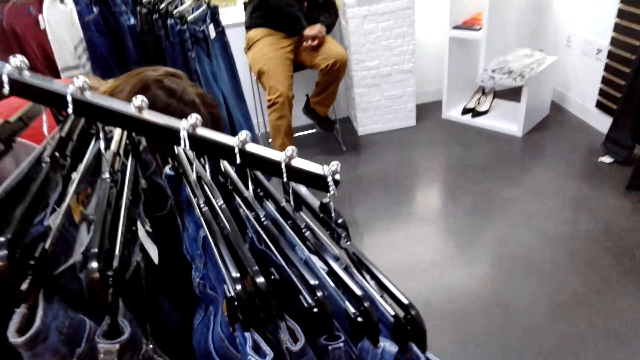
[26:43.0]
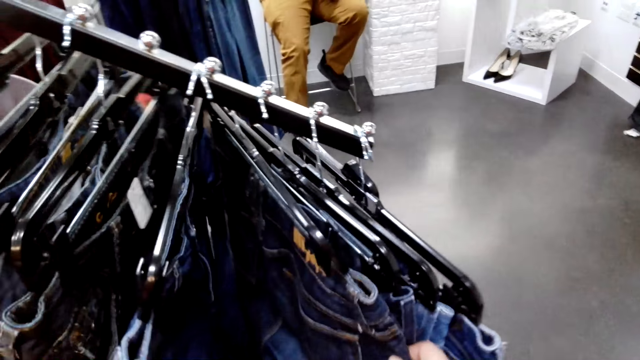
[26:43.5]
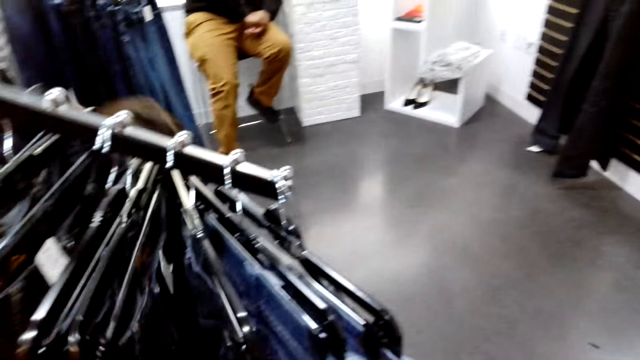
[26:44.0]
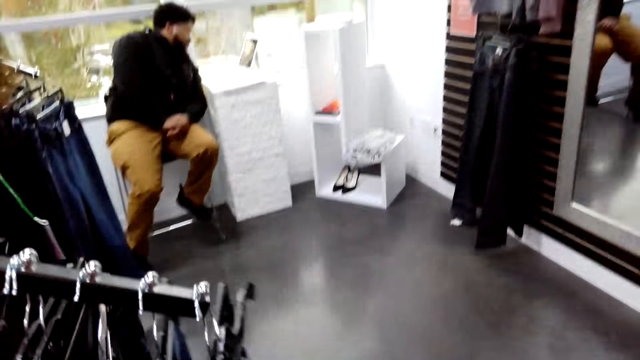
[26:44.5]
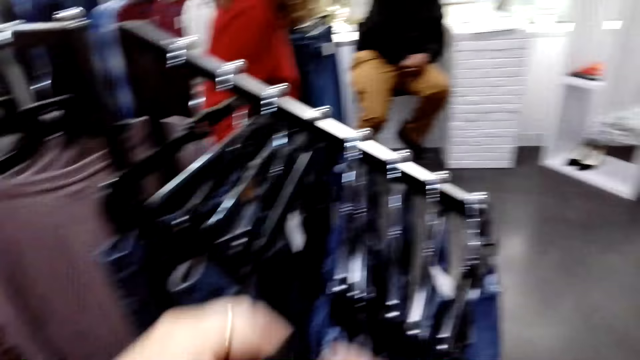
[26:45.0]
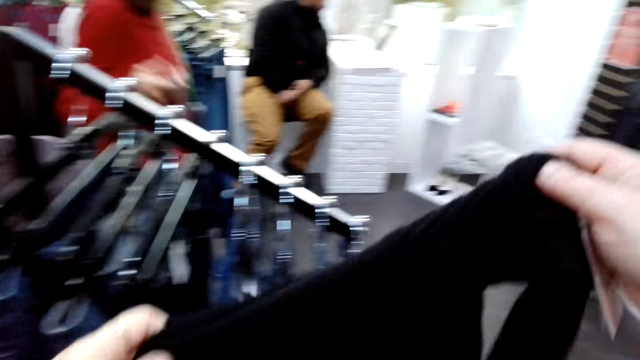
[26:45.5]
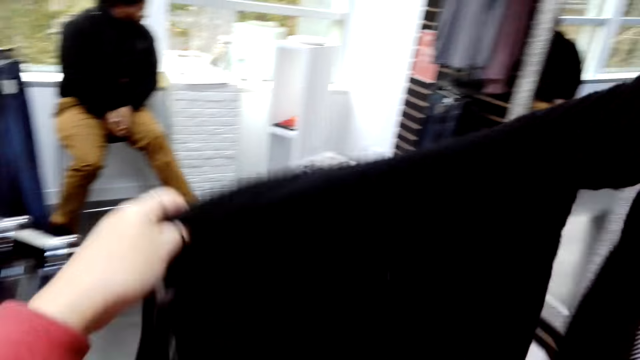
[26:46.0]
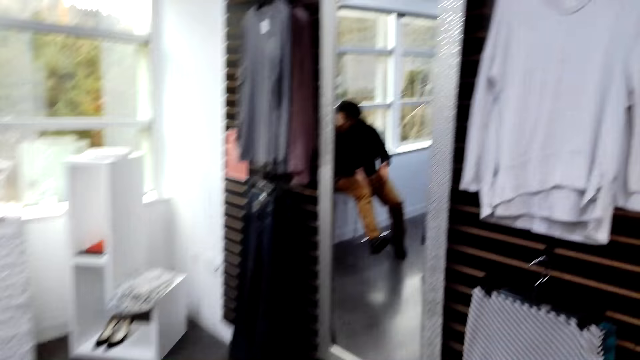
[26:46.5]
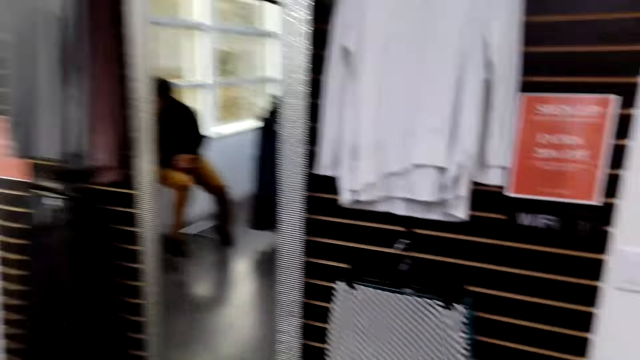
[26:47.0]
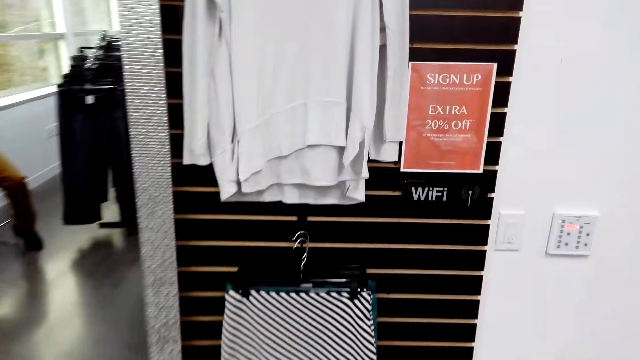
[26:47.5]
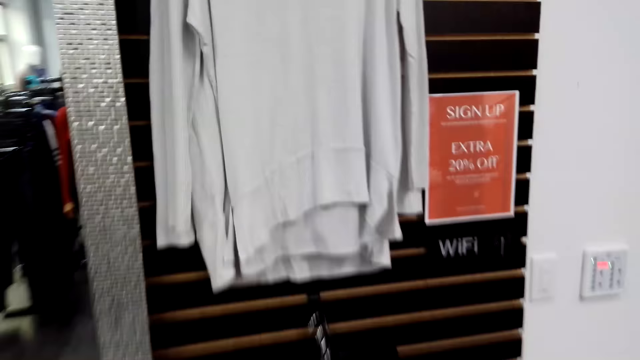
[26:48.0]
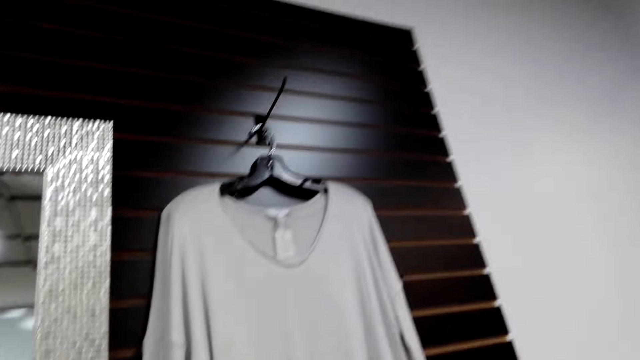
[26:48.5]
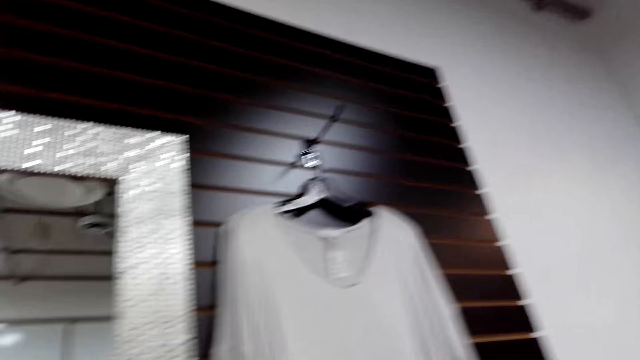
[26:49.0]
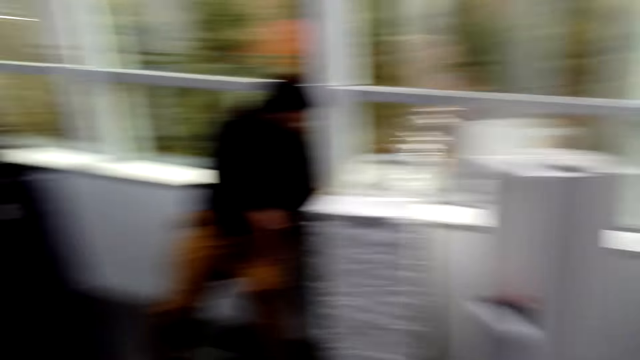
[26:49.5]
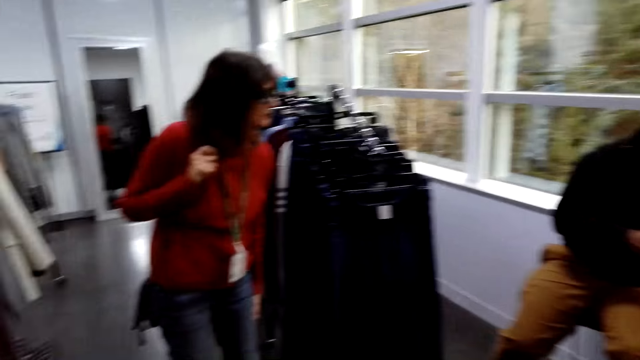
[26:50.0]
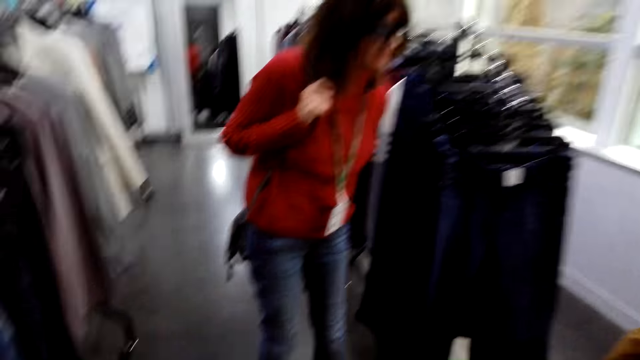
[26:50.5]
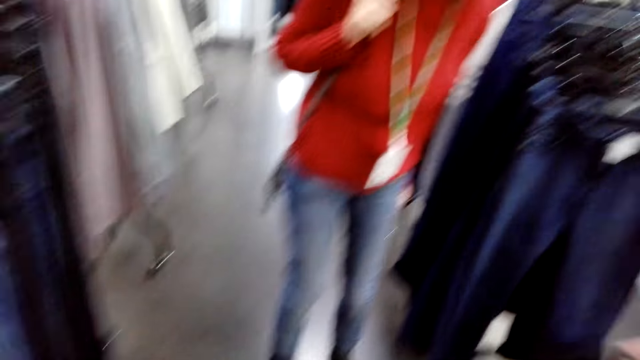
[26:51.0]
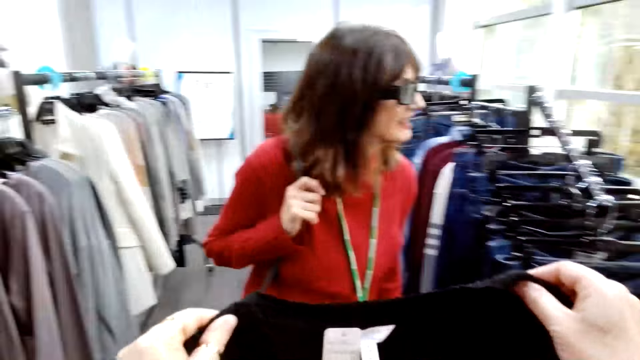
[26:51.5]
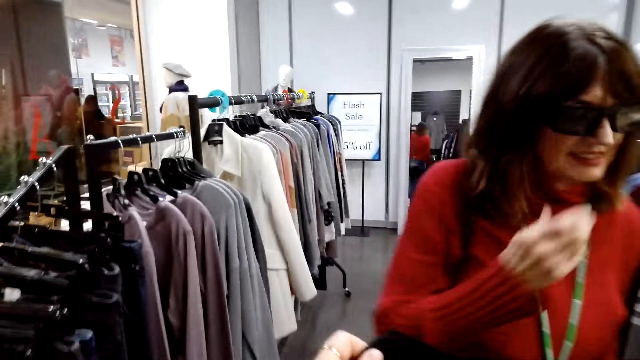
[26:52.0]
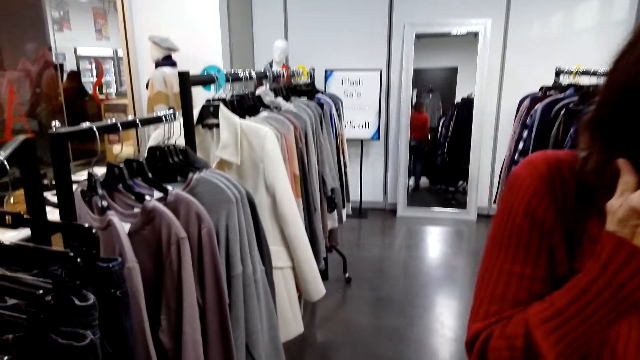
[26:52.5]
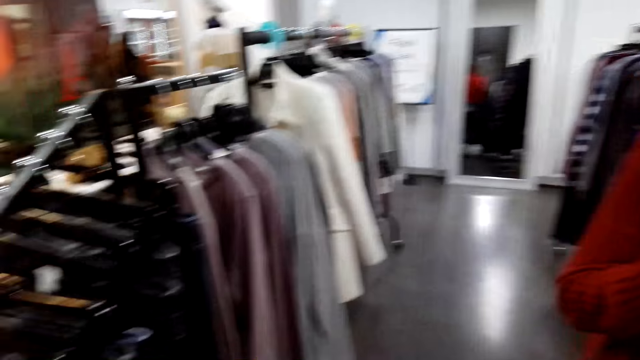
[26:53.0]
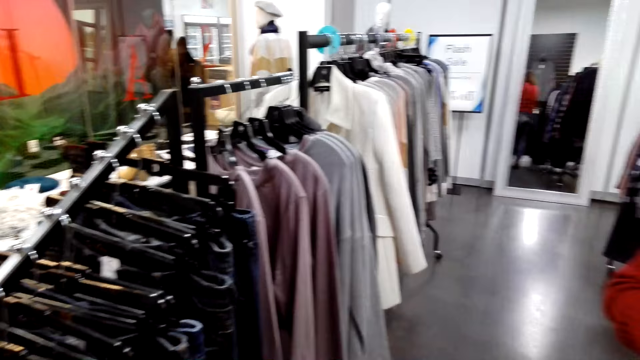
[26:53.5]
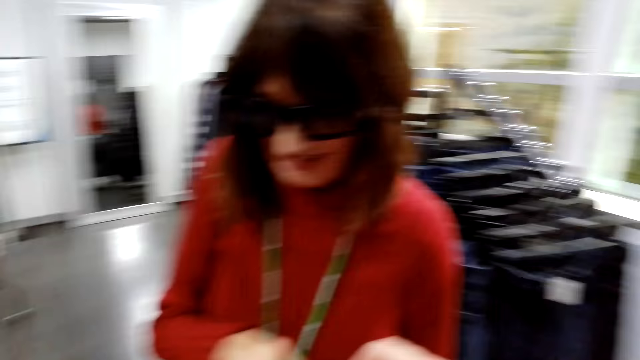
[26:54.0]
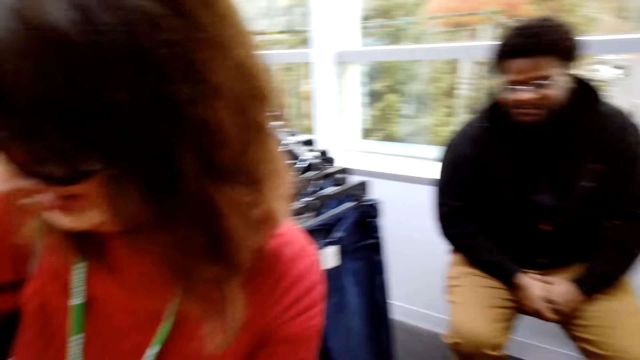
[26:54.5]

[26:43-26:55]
A lady searches the clothes on the hanger line and bends down. The camera wearer searches the clothes on the hanger line. They examine the sweater. They look around the room. The lady looks around and adjusts the eye glasses.

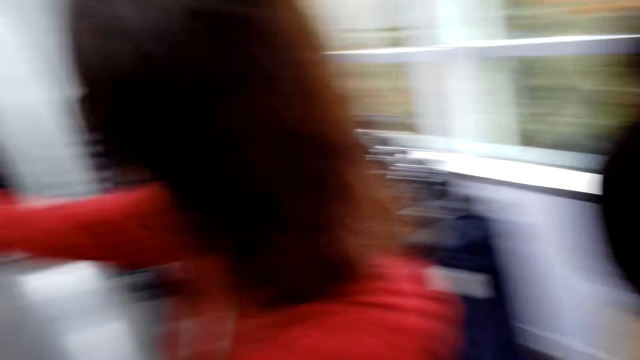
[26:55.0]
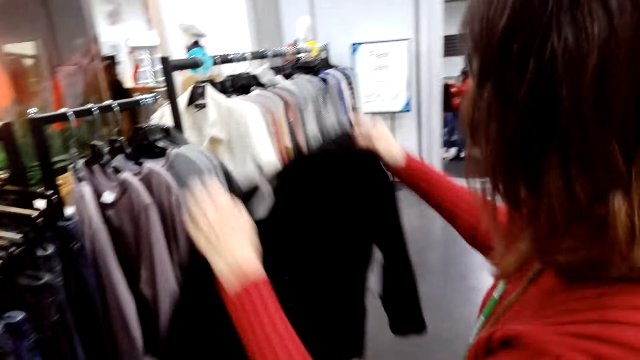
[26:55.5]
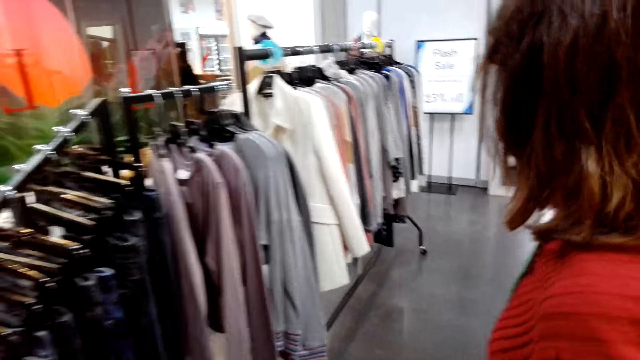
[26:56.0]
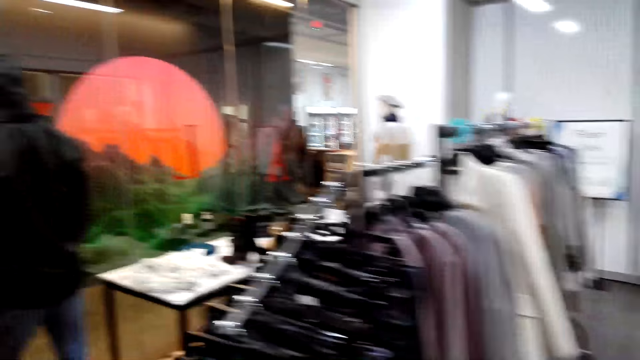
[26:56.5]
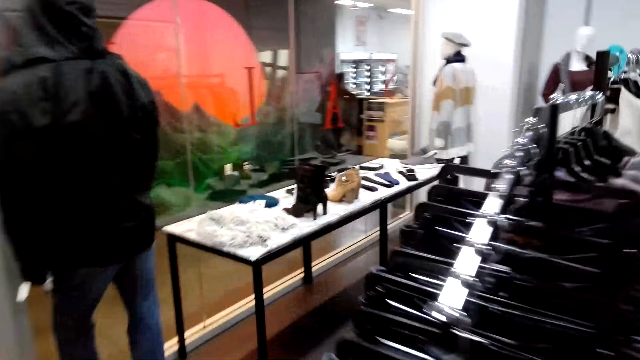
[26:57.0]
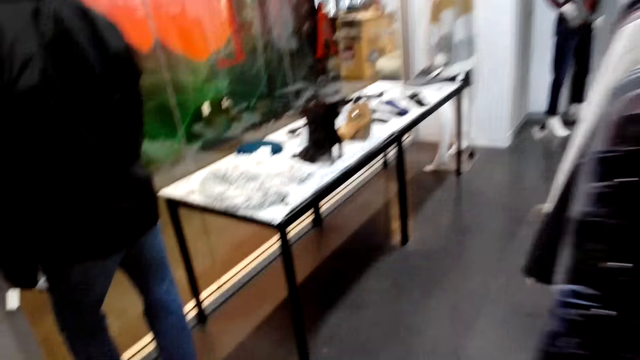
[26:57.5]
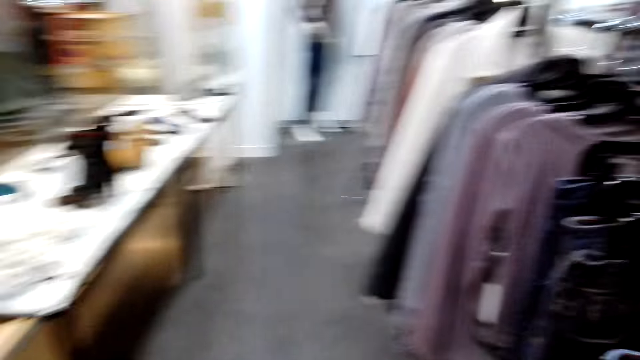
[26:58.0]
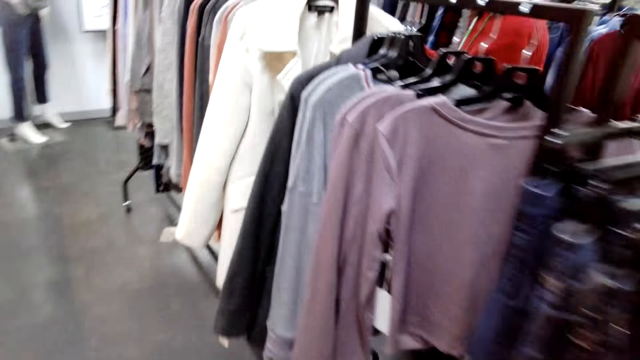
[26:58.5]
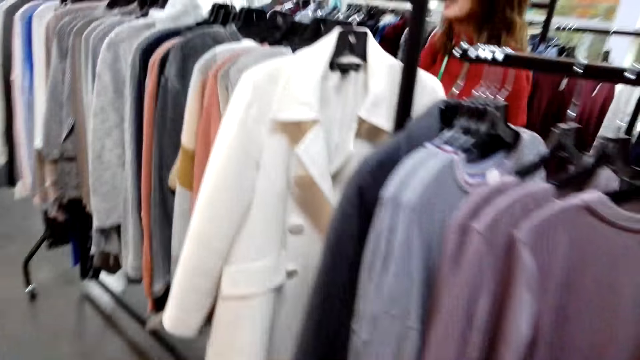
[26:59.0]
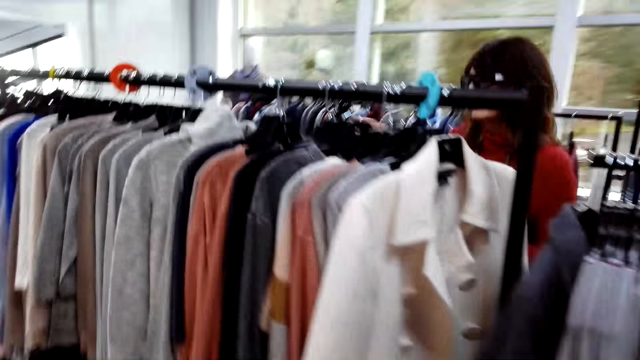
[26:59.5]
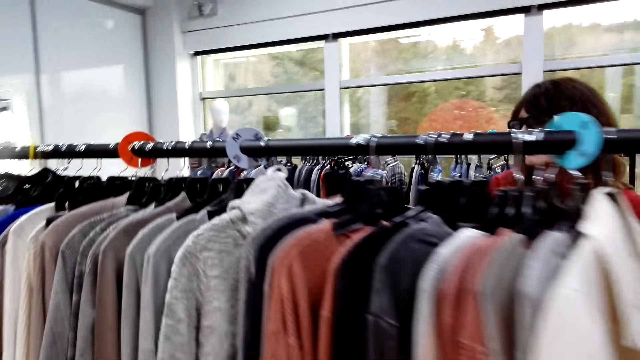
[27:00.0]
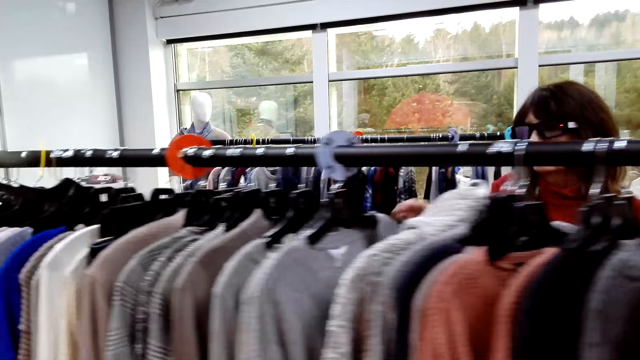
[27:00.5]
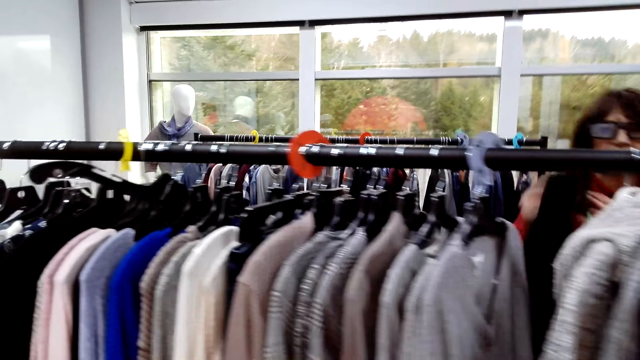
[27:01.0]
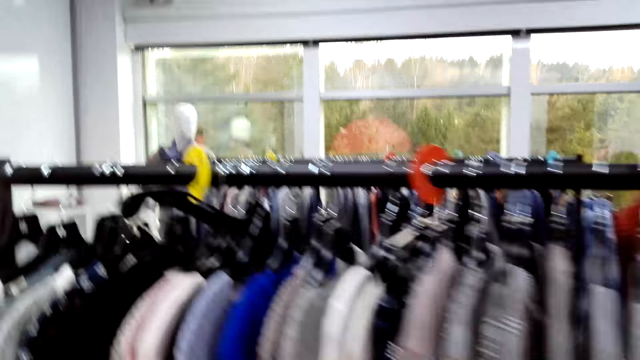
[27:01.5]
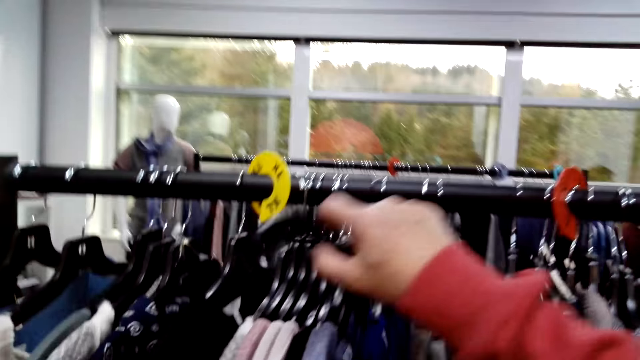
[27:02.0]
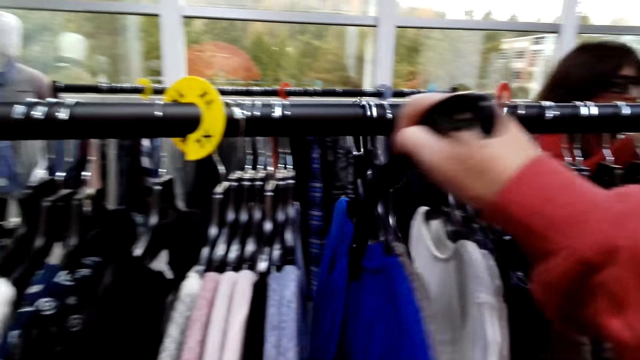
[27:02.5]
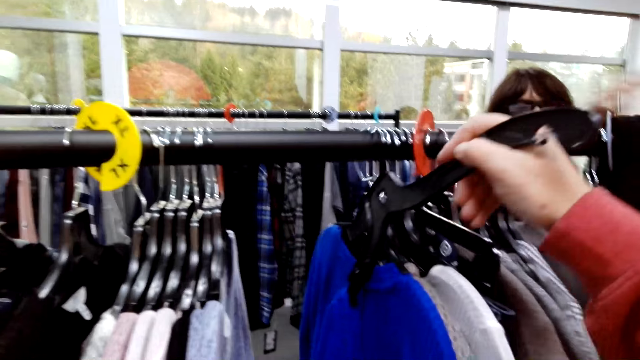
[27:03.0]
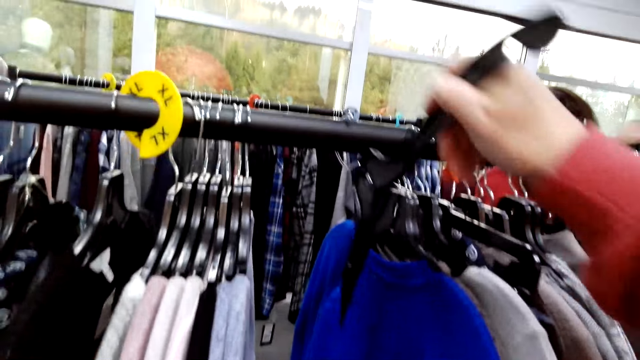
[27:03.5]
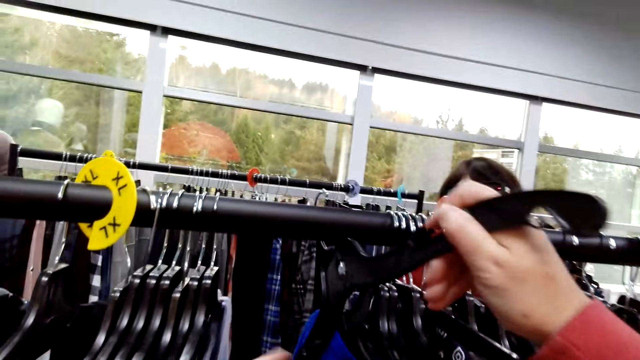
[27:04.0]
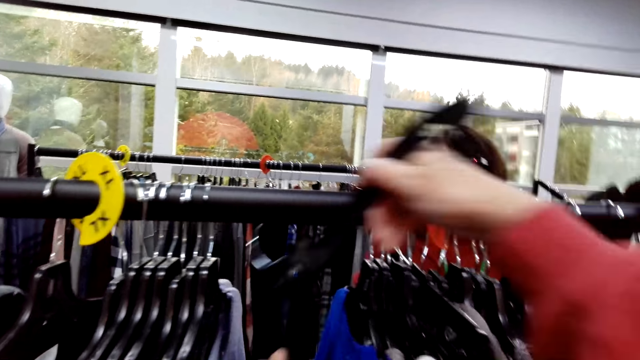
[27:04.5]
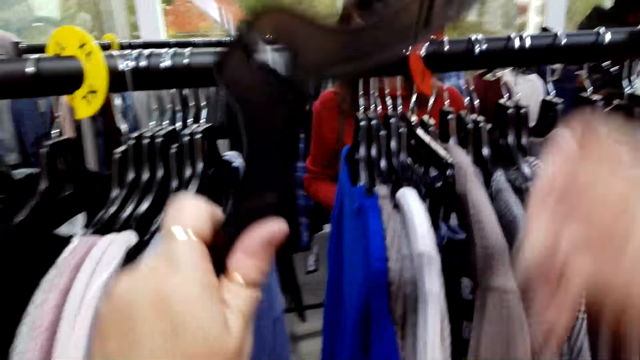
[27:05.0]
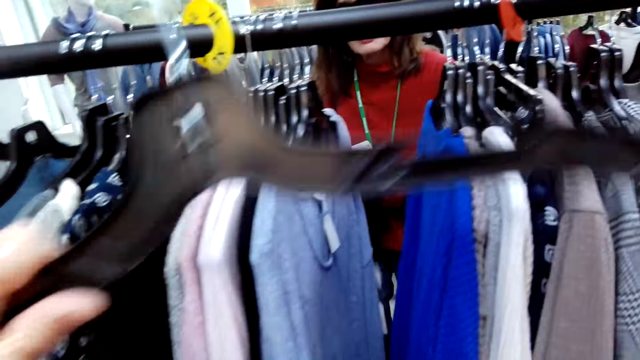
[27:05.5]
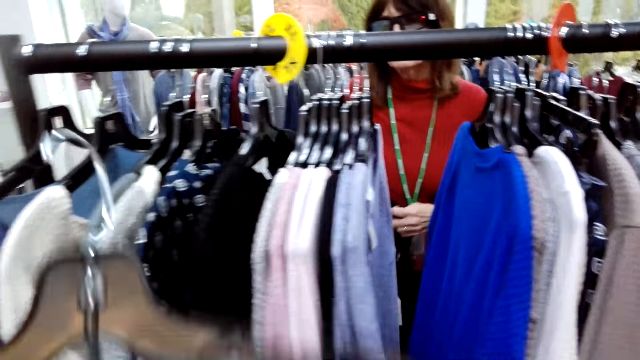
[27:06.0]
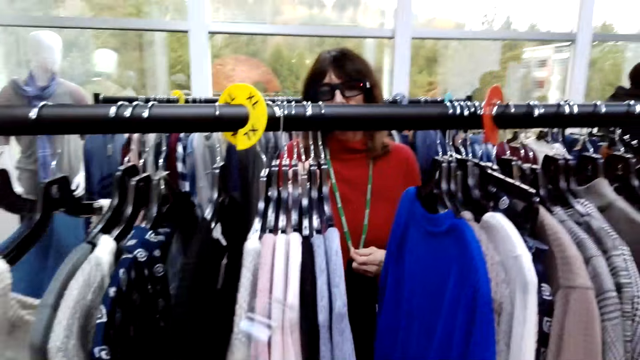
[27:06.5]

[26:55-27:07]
A lady looks at the clothes. The lady and the camera wearer walk around. The camera wearer and the lady search the clothes on the hanger line. The lady browses through the clothes and lifts up the clothes. The camera wearer removes the clothes hanger from the hanger line. The lady carries the clothes.
